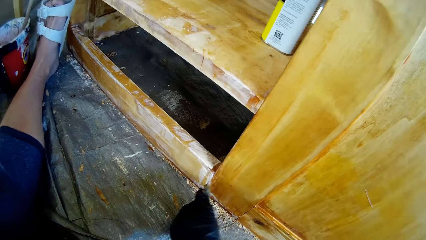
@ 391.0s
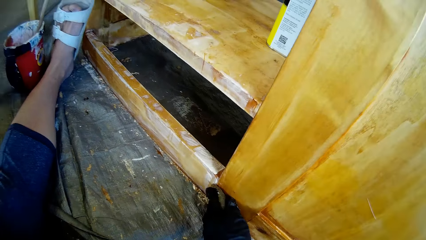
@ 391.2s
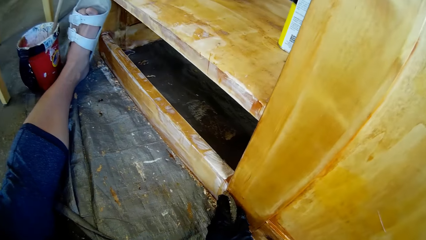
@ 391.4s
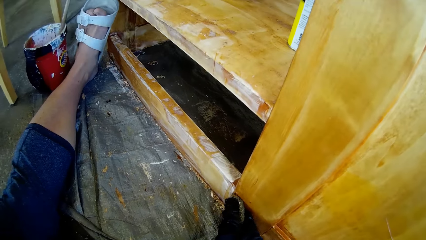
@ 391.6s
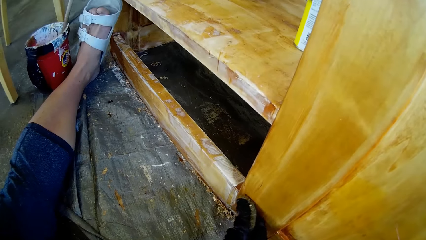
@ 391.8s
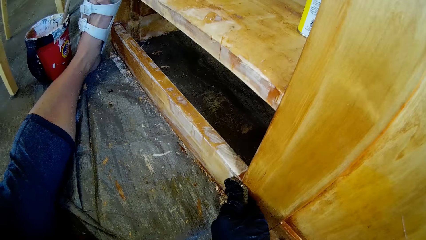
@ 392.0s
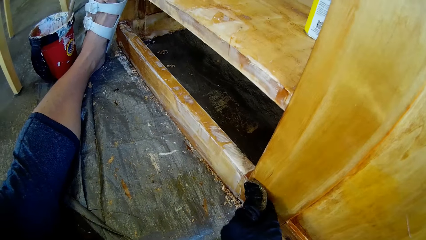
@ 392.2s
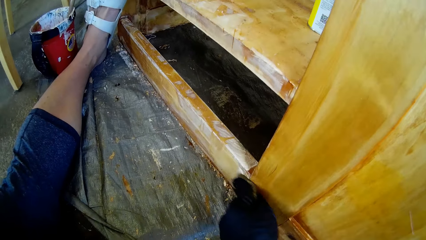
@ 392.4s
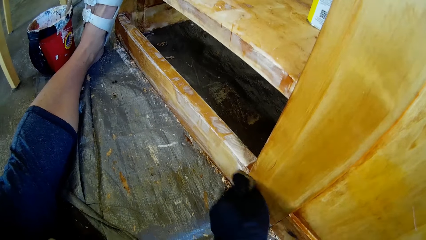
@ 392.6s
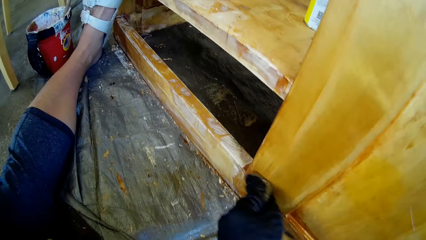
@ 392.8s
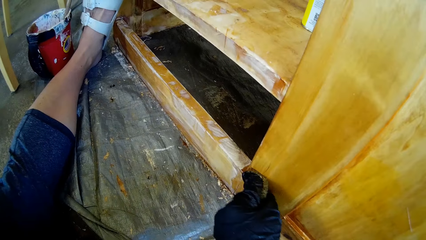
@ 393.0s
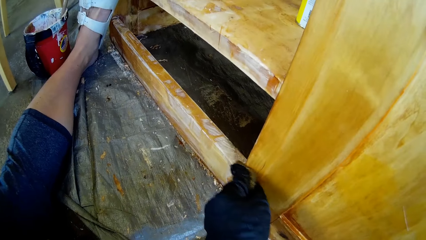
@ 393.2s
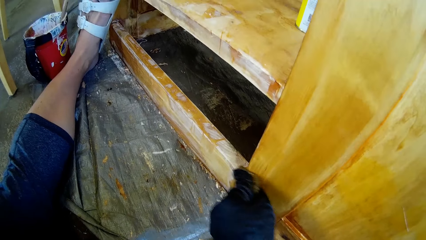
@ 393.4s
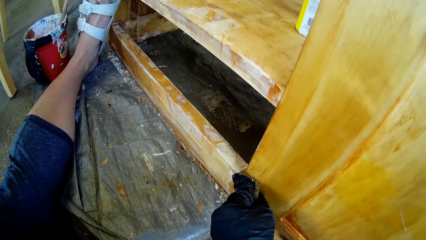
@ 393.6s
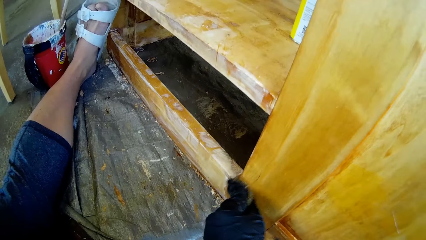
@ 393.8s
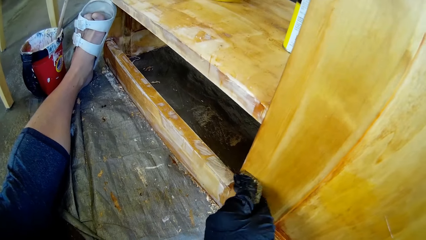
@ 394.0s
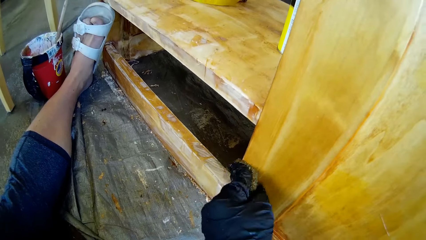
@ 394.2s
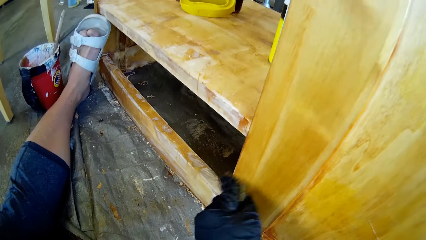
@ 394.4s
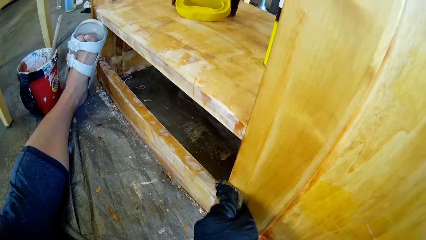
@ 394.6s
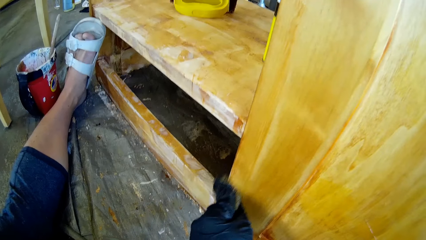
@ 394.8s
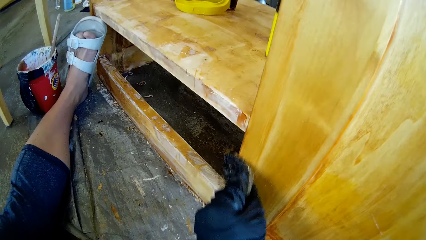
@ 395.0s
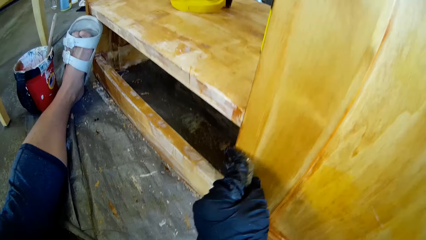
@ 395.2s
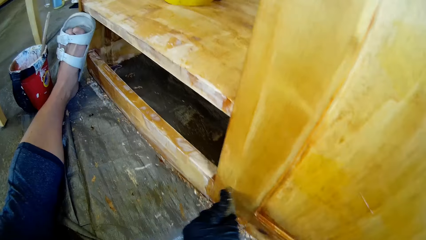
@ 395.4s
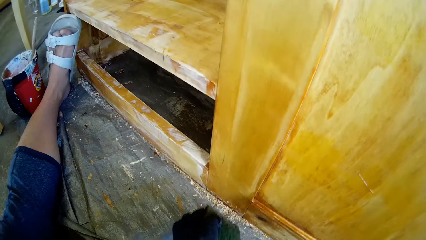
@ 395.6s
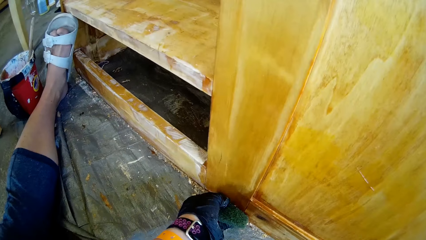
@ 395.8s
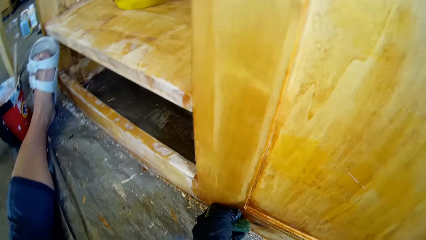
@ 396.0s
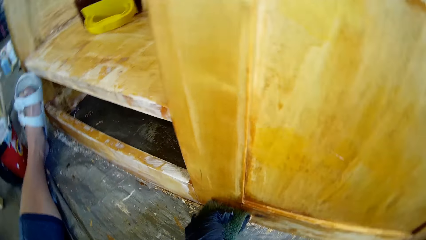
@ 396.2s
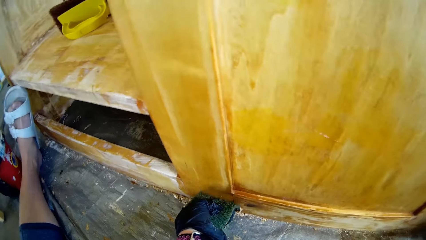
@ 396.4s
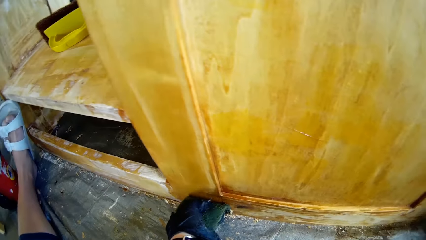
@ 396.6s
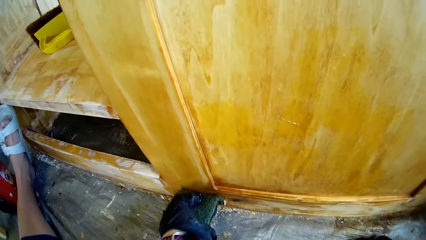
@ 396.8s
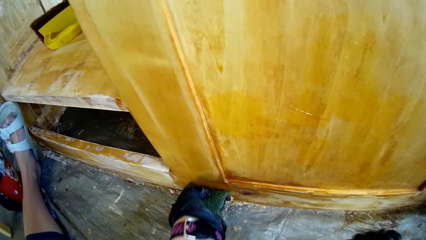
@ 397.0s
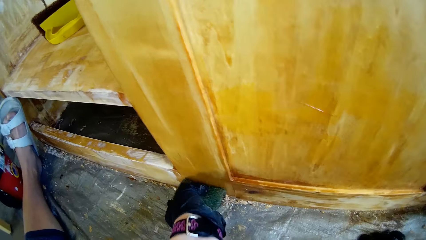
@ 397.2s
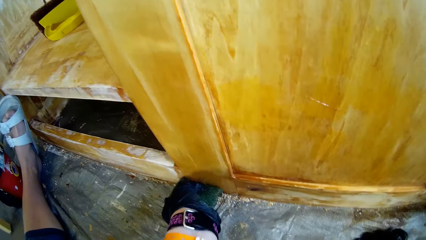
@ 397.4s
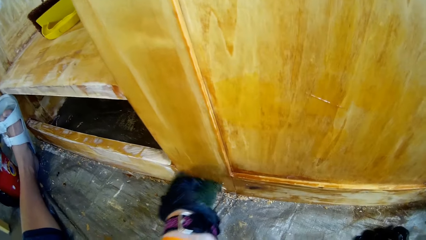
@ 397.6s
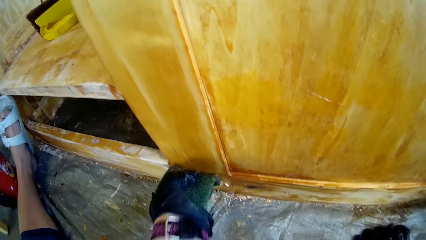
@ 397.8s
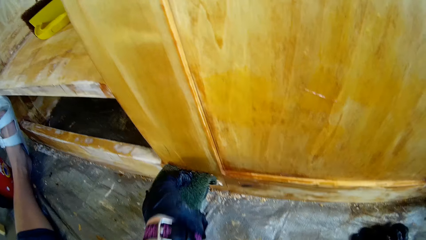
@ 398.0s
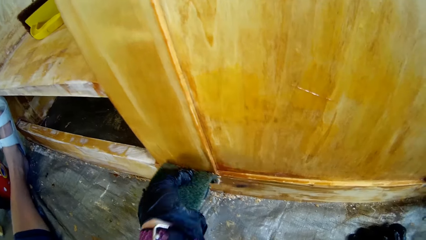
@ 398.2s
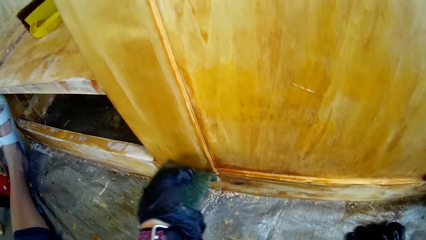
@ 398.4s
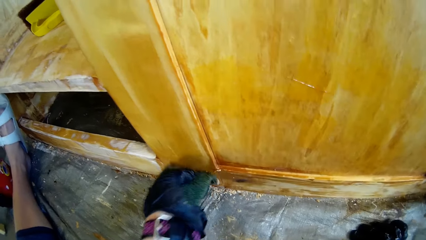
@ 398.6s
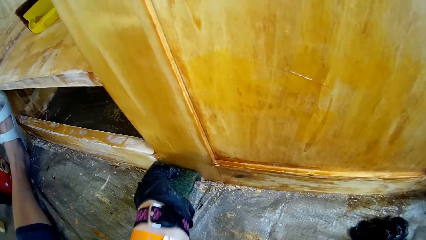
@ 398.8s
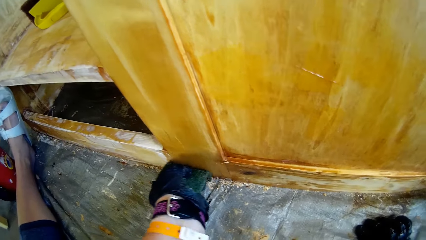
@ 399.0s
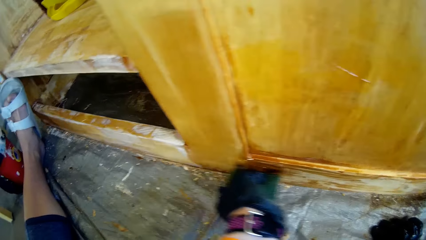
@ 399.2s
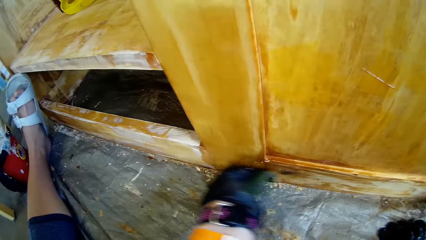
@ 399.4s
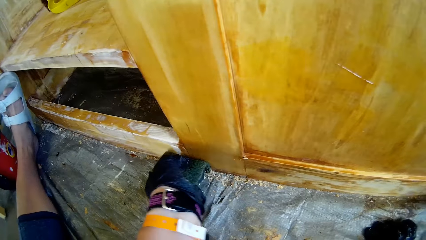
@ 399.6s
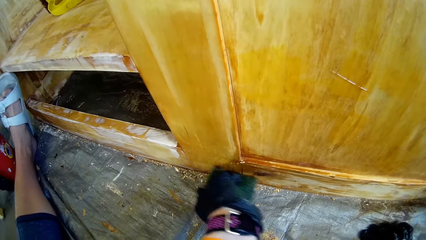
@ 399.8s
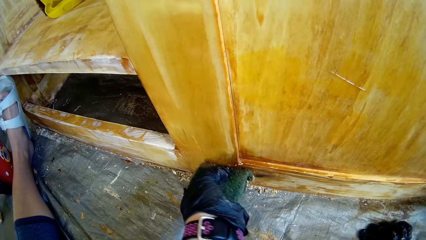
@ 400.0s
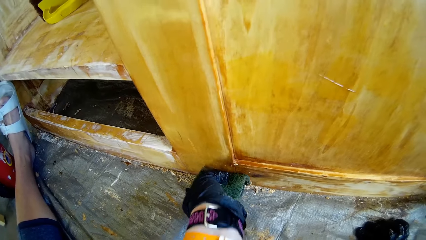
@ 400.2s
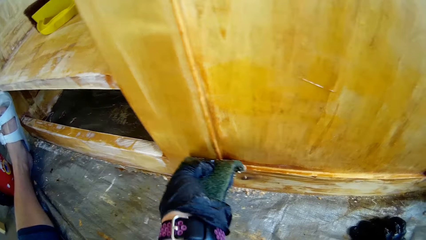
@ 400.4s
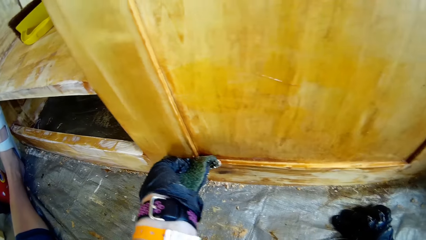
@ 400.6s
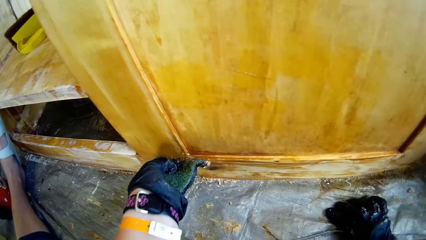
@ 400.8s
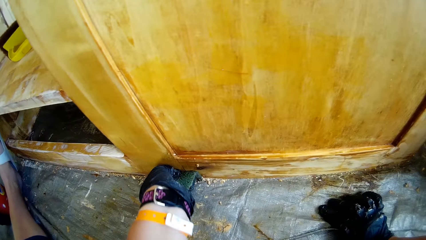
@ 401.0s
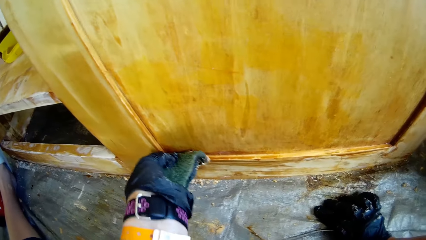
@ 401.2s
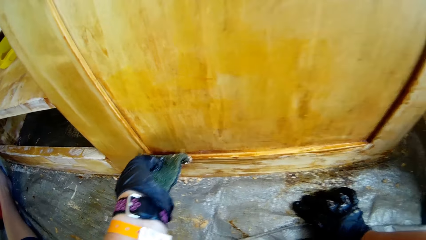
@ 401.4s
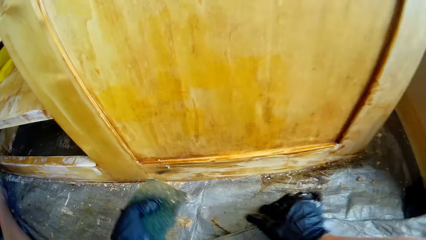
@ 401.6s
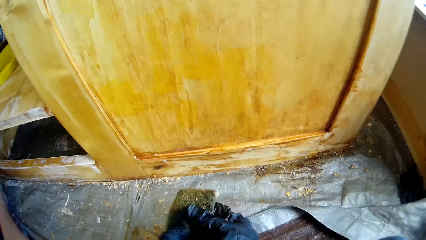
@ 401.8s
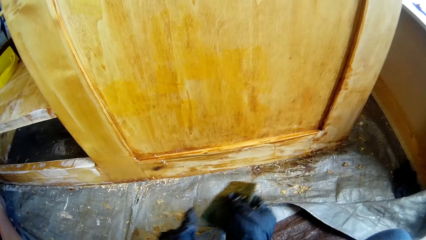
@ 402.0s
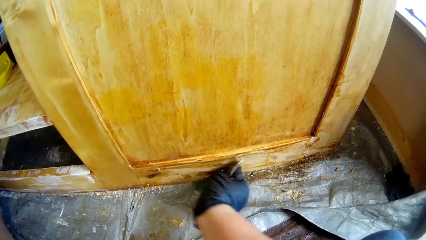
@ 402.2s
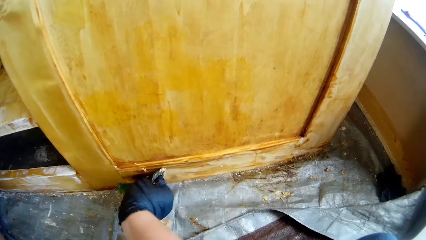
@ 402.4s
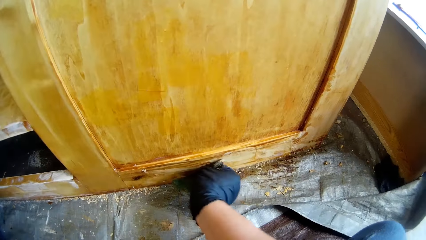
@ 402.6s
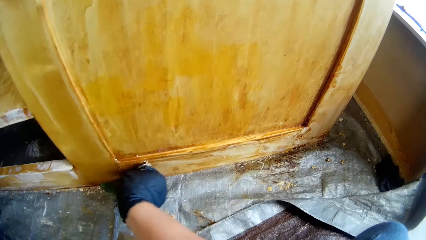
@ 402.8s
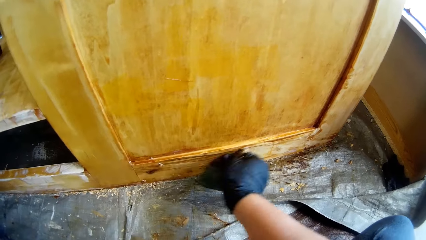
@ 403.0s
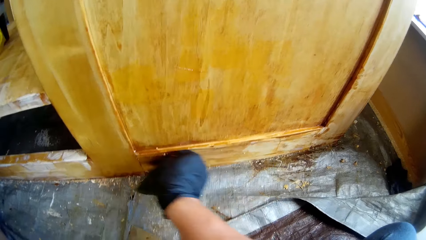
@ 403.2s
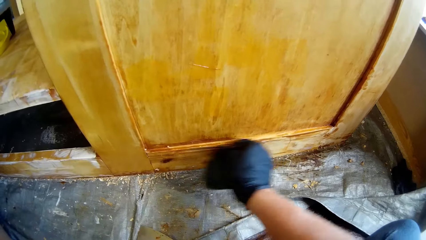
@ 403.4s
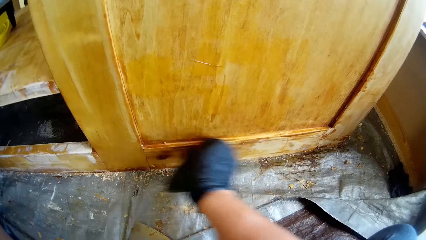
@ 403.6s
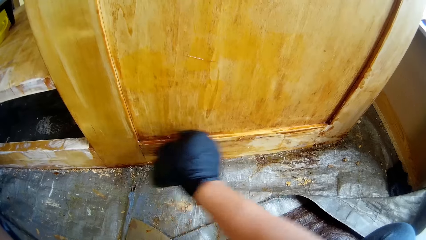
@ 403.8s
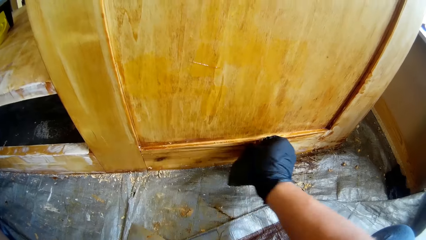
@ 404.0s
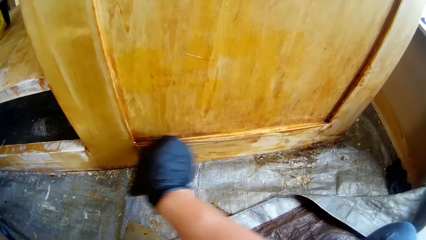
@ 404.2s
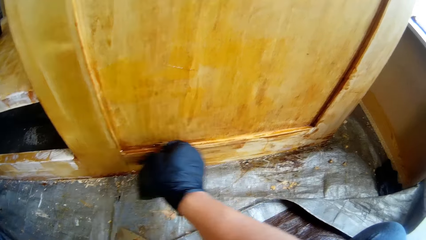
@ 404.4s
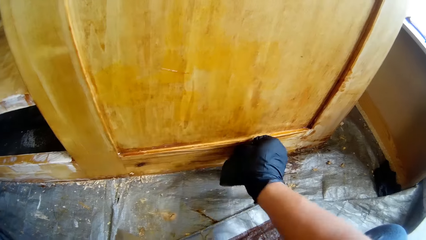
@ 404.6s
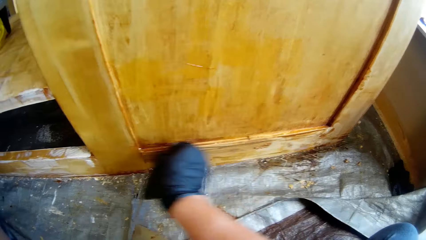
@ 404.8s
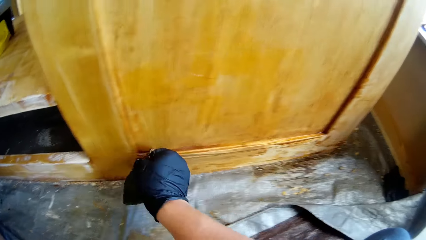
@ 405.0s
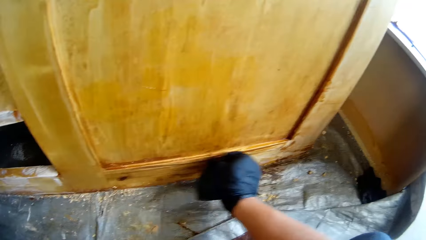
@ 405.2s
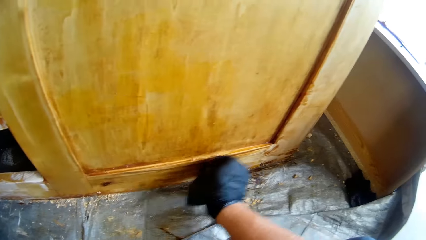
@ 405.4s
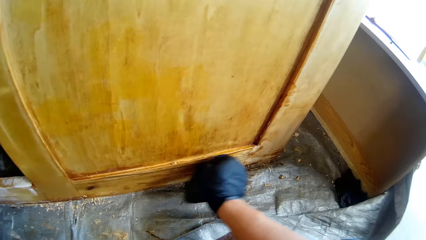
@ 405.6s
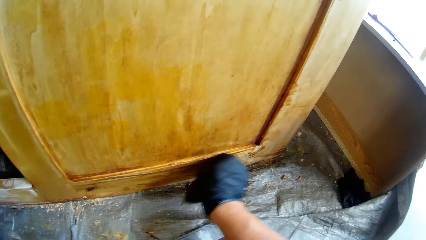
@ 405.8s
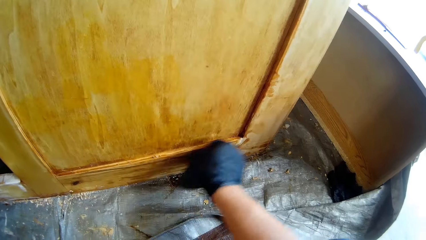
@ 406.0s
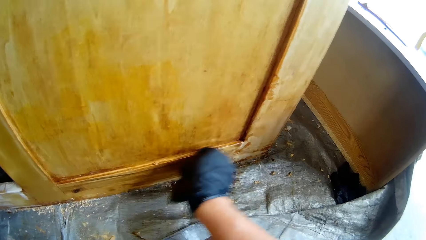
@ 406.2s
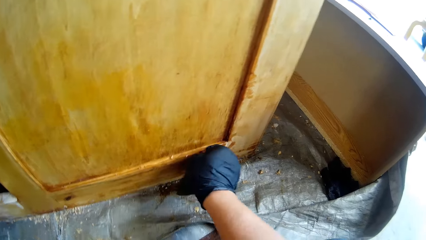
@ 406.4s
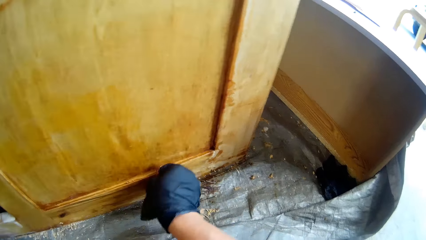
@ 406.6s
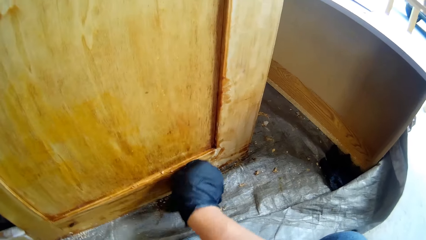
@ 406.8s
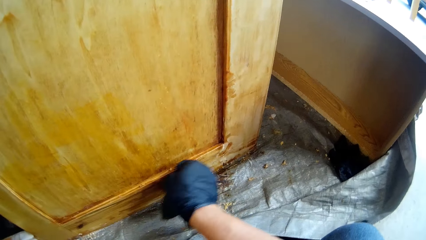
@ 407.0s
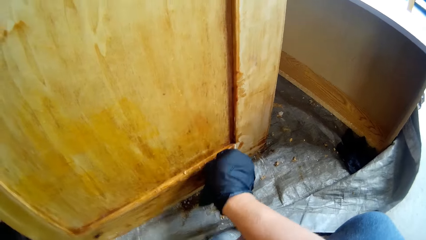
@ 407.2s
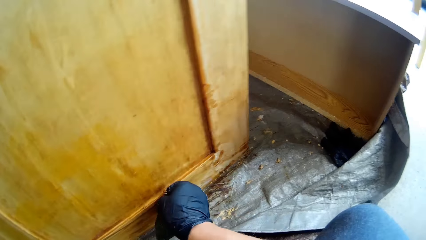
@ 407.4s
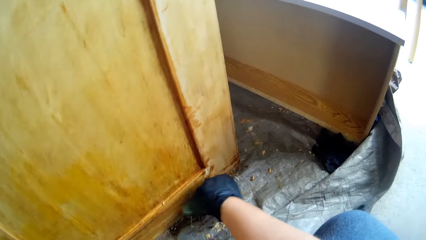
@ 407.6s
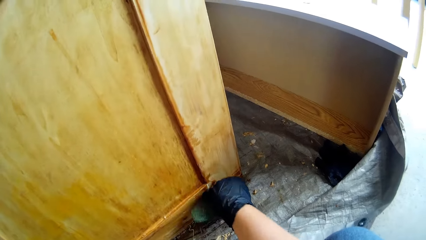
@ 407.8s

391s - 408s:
The camera wearer scrubs with a sponge. They pass the scrubber to the right hand and scrub the cabinet with the cleaning scrubber.
